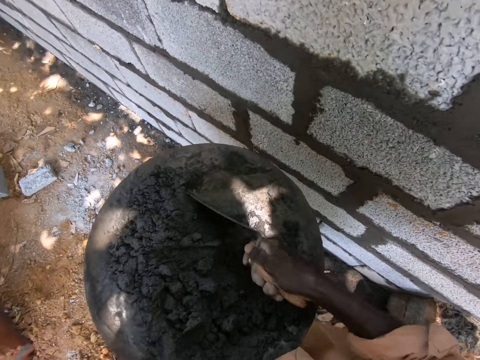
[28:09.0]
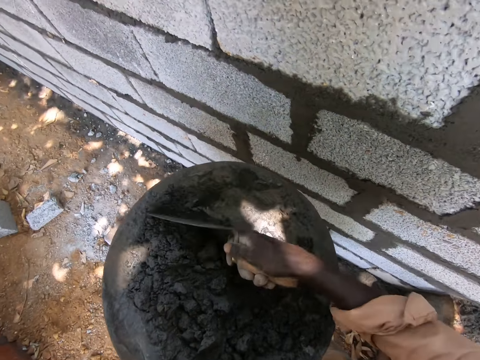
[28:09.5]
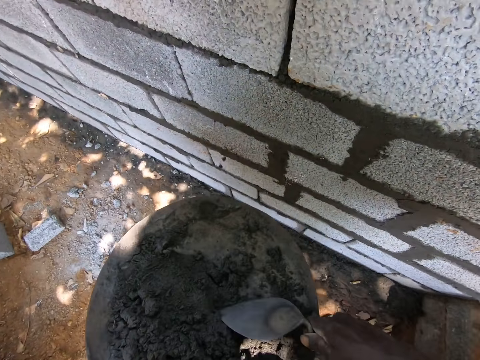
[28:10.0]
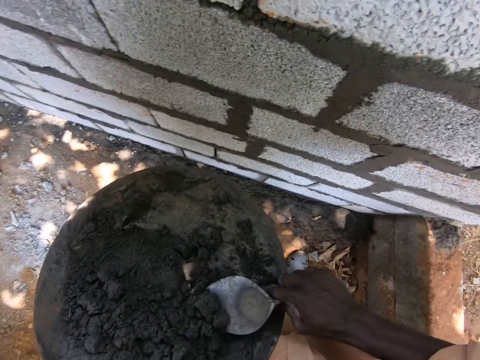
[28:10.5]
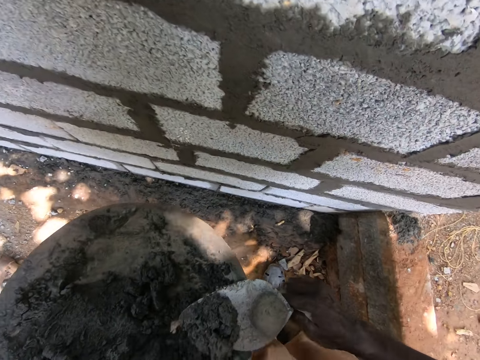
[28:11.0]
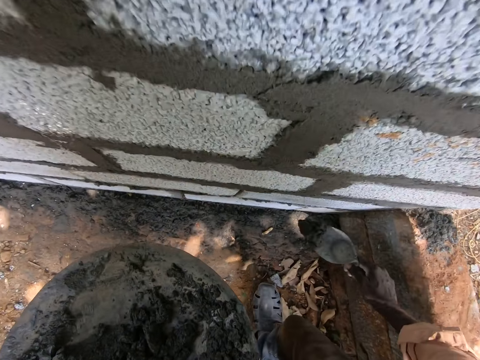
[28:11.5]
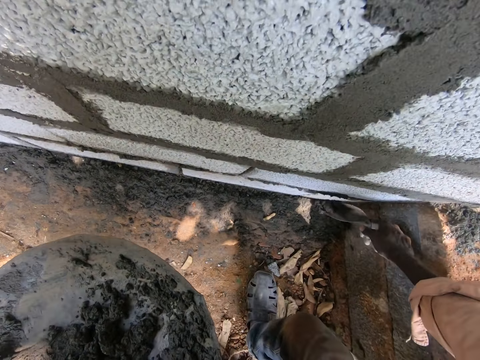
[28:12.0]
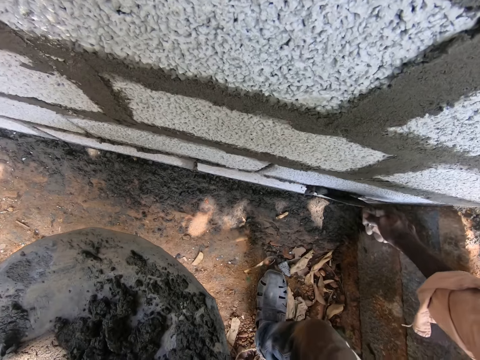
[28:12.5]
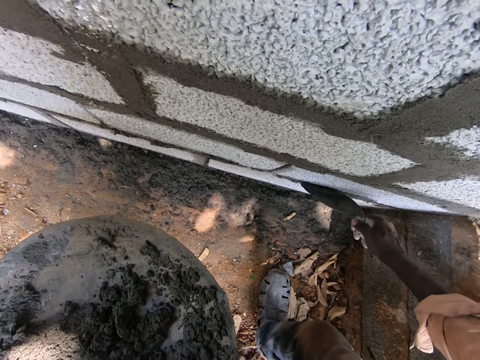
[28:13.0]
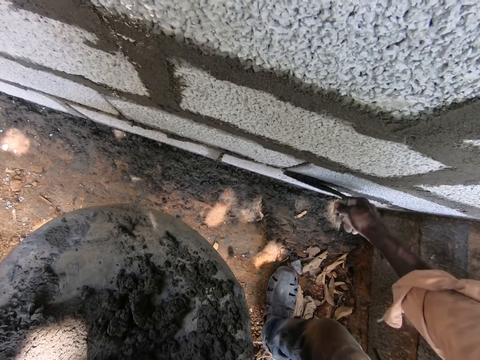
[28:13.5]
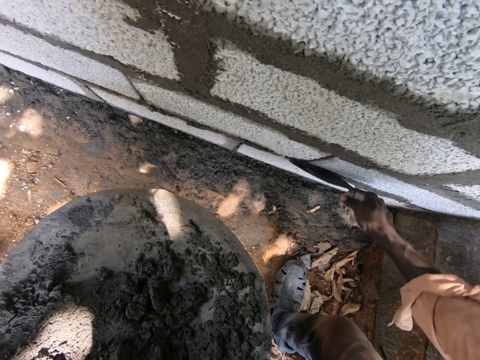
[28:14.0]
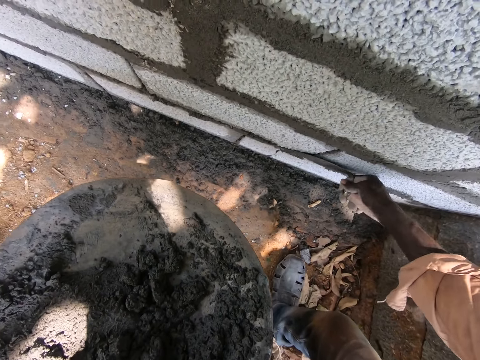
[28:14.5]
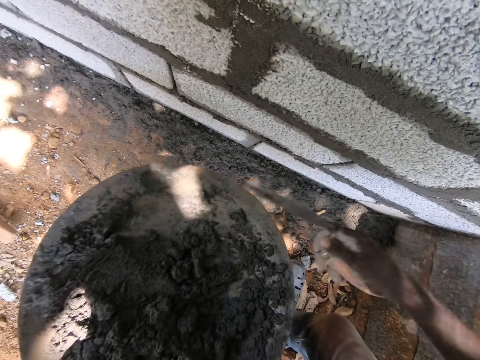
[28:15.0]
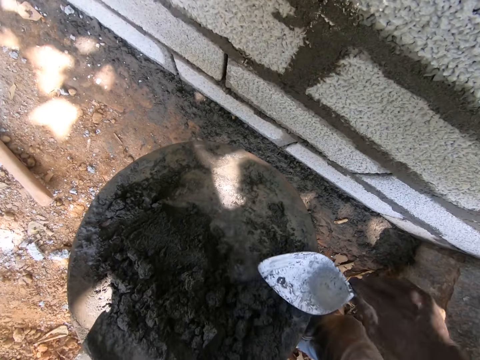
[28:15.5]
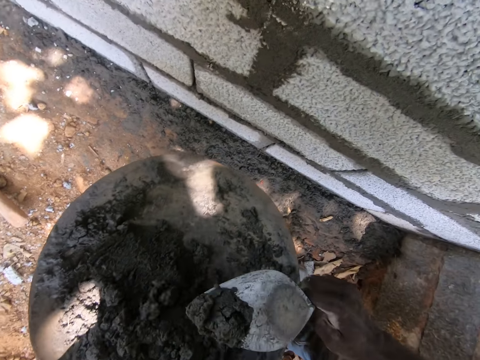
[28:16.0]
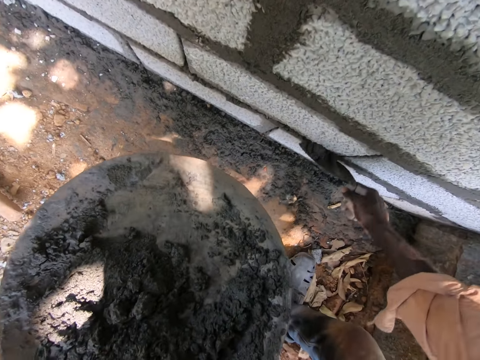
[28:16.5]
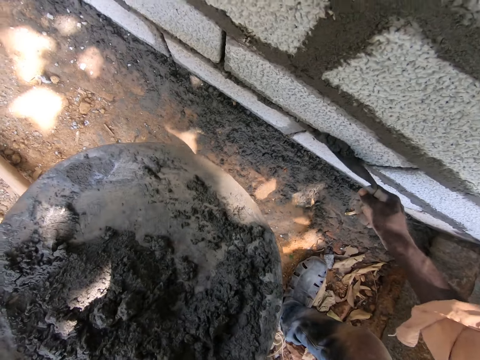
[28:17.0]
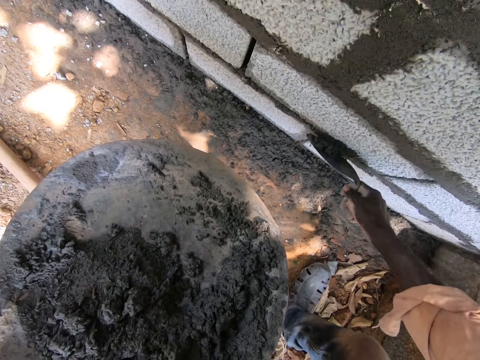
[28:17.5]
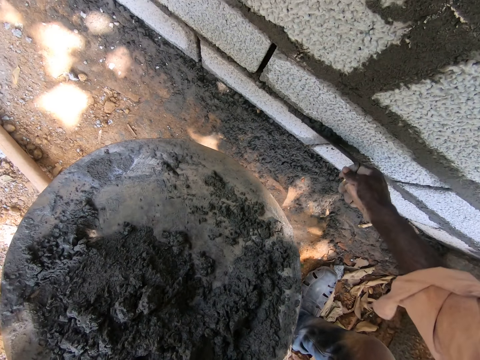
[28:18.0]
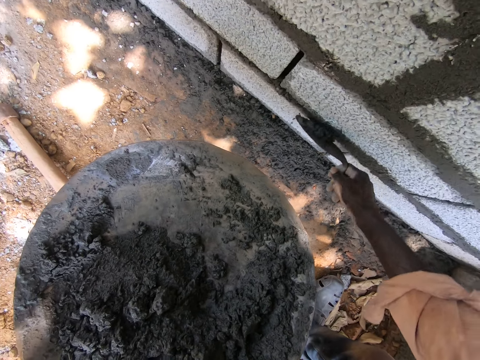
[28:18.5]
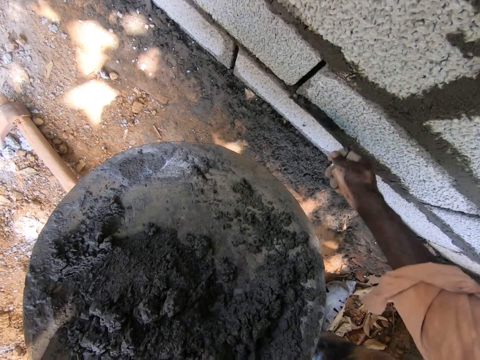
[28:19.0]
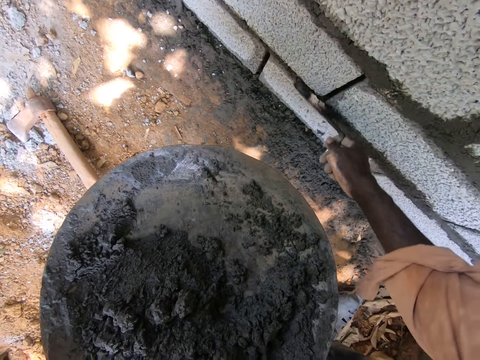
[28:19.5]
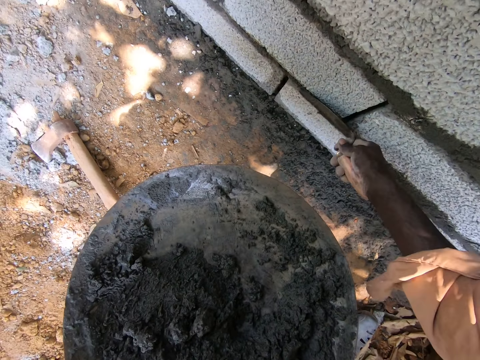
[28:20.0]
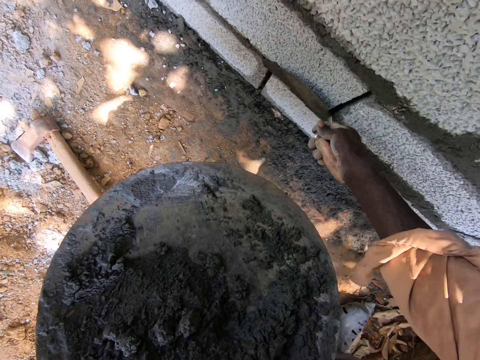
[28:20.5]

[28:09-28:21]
The camera wearer scoops cement mixture with a trowel. They put the cement mixture on the building stones and smooth the cement mixture. They scoop the cement mixture with the trowel. They put the cement mixture on the building stones and smooth the cement mixture.

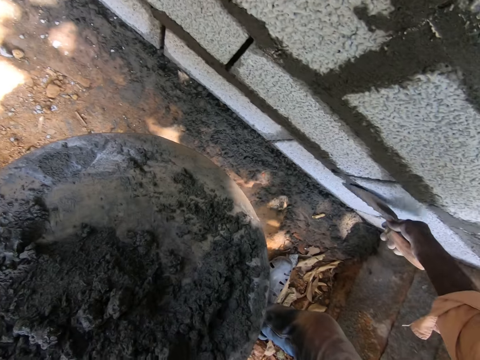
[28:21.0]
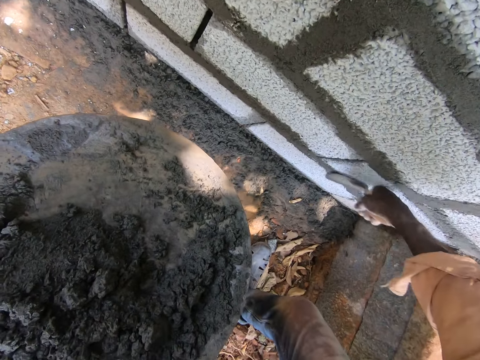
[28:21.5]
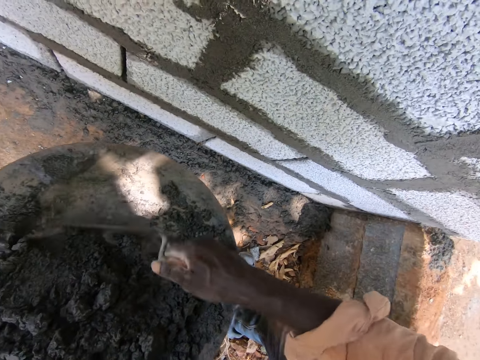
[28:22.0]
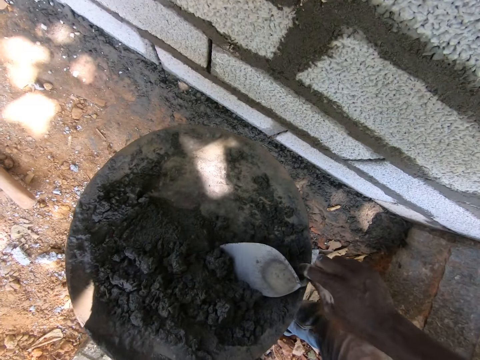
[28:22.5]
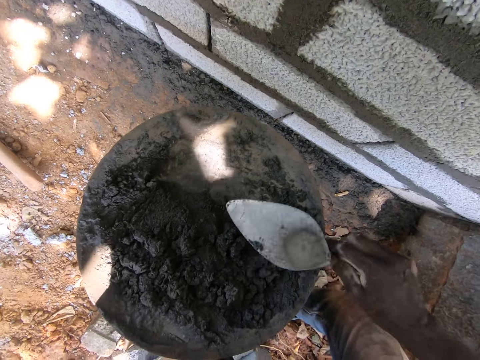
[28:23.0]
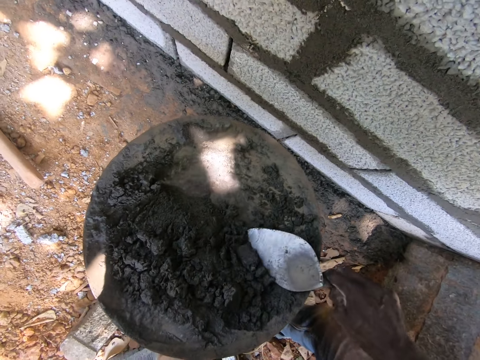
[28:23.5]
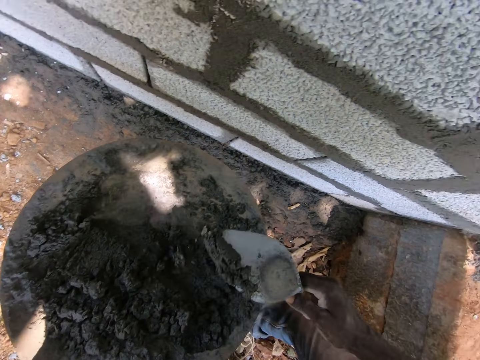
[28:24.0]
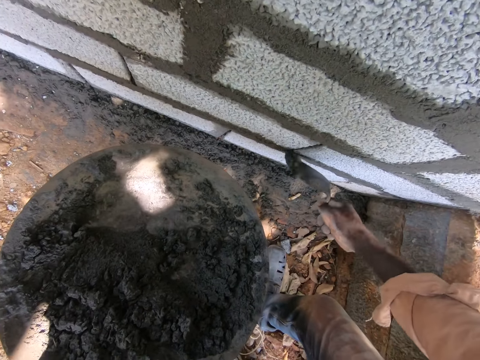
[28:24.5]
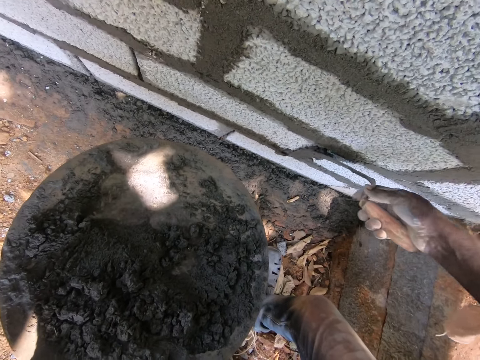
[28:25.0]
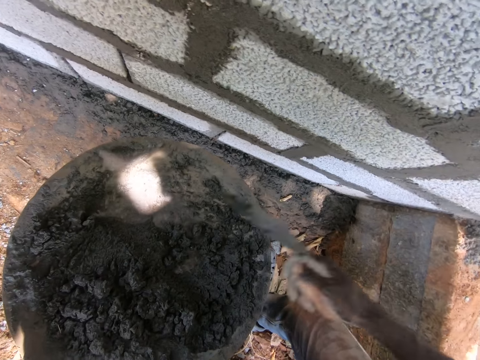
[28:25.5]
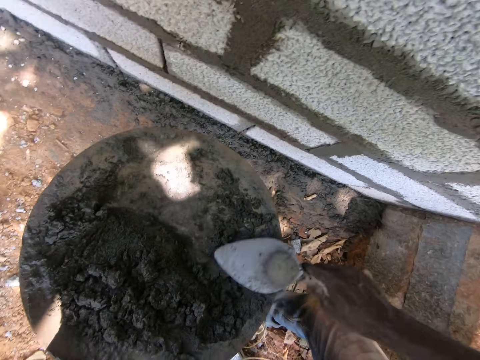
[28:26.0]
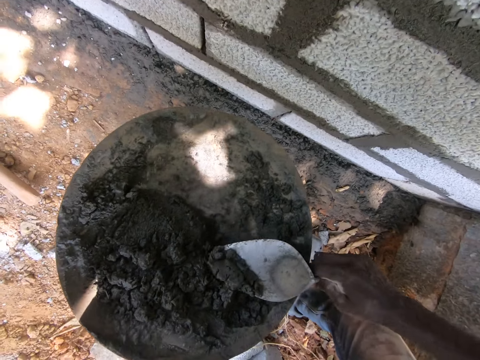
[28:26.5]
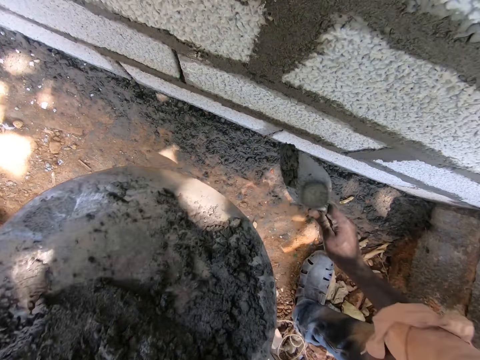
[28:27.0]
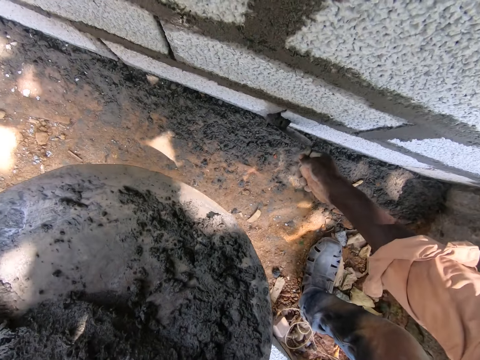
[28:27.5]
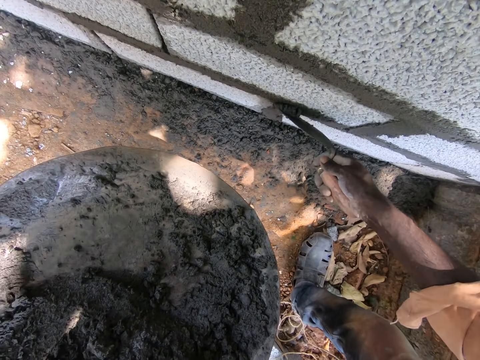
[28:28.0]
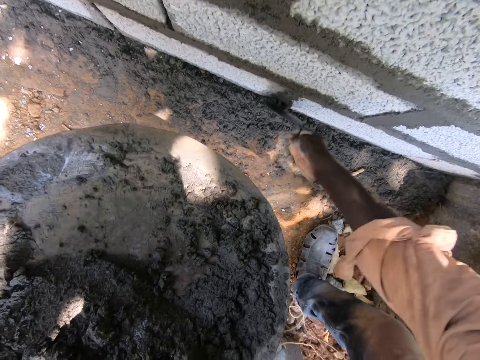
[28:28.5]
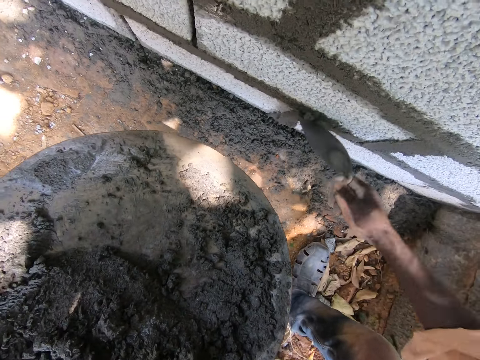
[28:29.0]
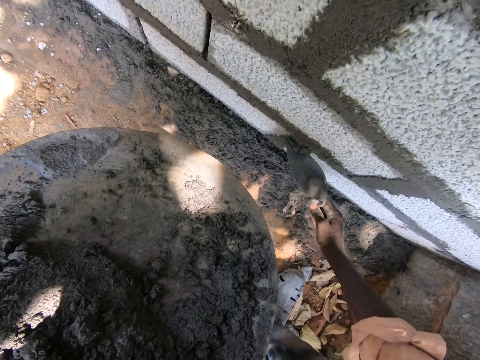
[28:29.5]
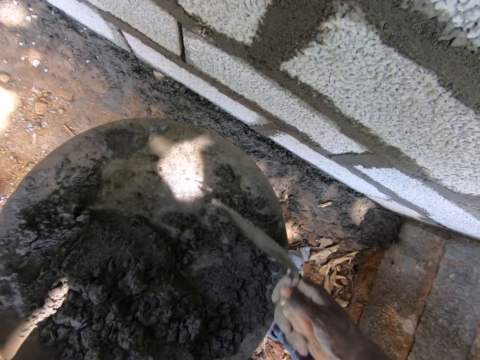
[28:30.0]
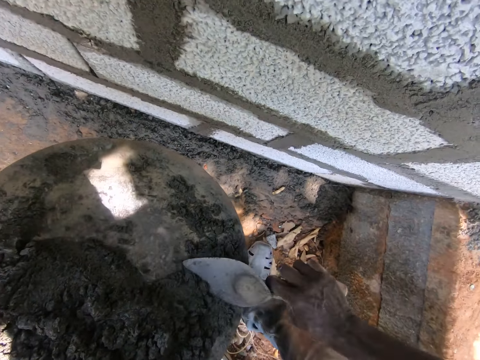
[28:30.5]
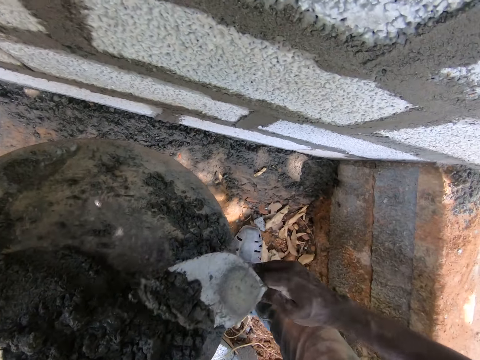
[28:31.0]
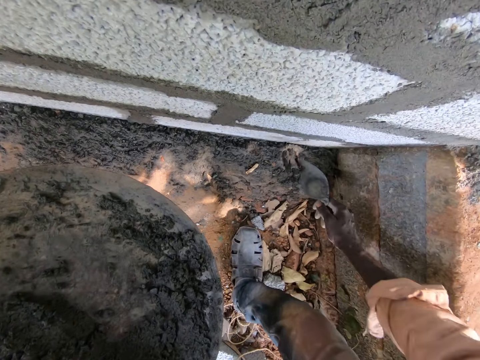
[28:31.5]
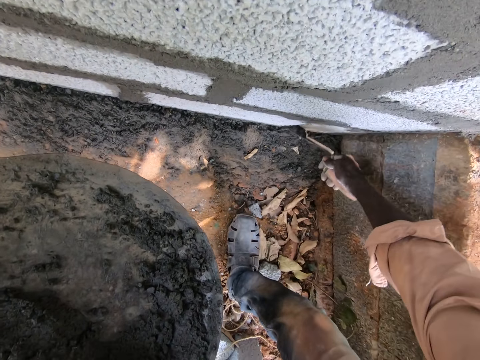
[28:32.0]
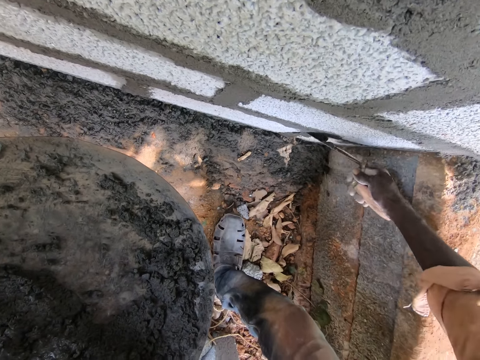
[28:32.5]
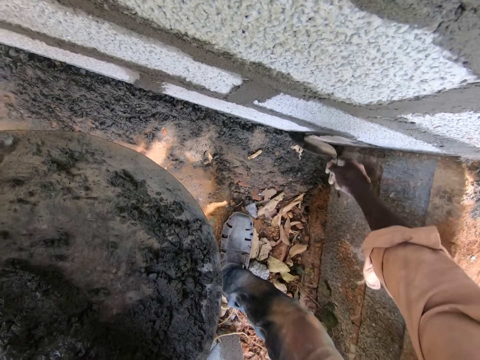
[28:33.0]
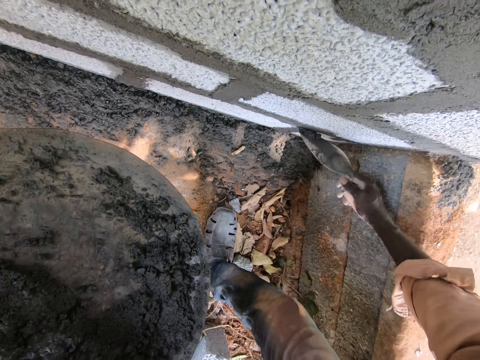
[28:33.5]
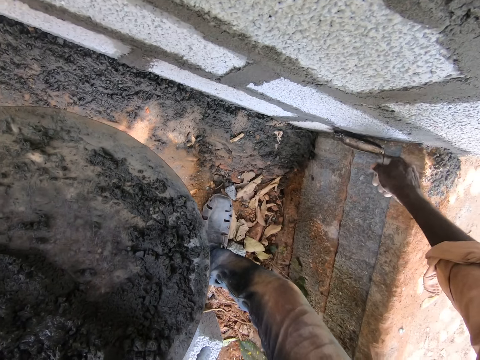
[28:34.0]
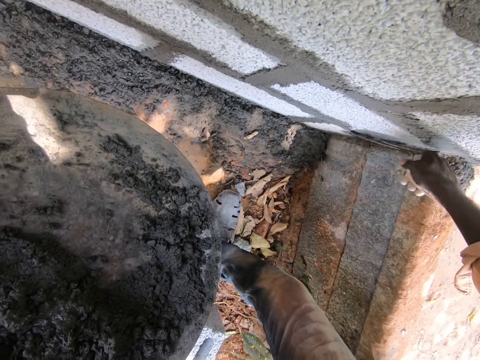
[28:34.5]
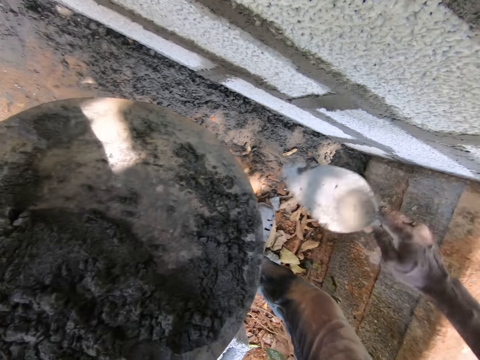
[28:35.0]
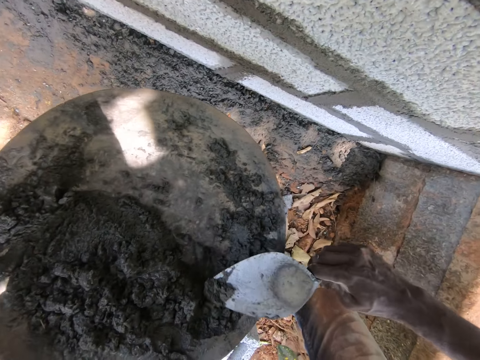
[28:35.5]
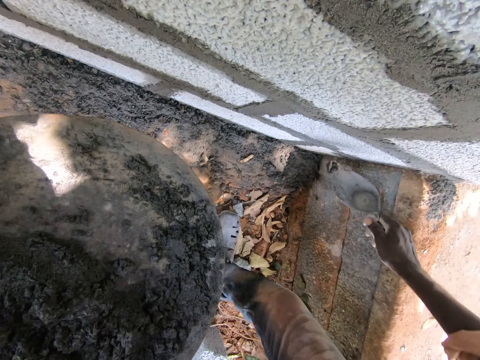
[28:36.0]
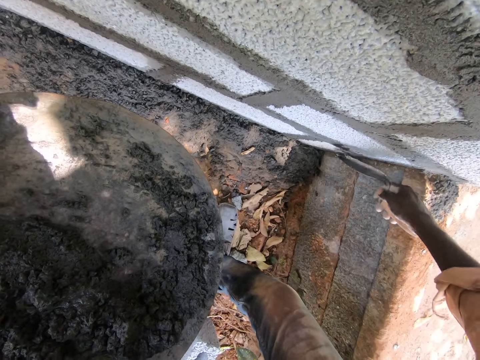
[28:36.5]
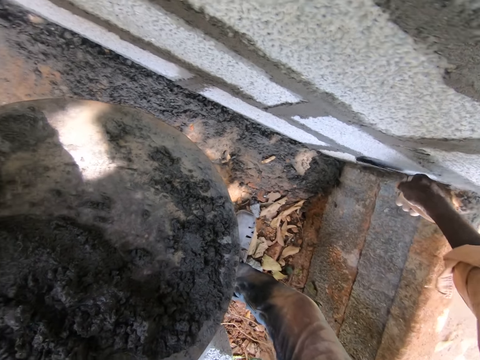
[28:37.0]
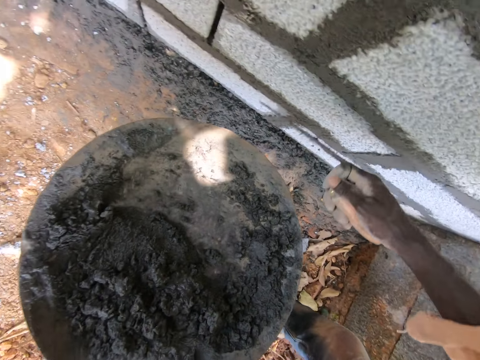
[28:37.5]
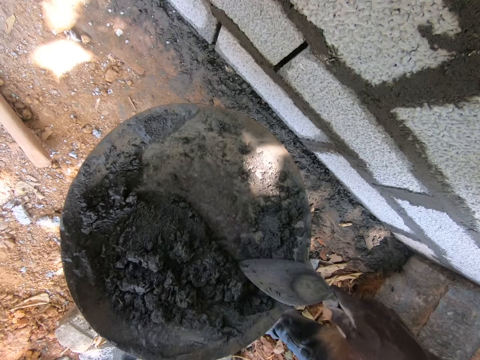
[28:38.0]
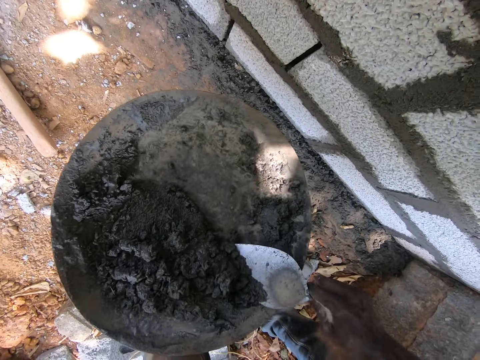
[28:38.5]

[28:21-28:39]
The camera wearer scoops cement mixture with a trowel. They put the cement mixture on the building stones and smooth the cement mixture. They scoop the cement mixture with the trowel. They put the cement mixture on the building stones and smooth the cement mixture. They scoop the cement mixture with the trowel. They put the cement mixture on the building stones and smooth the cement mixture. They scoop the cement mixture with the trowel. They put the cement mixture on the building stones and smooth the cement mixture. They scoop the cement mixture with the trowel.
